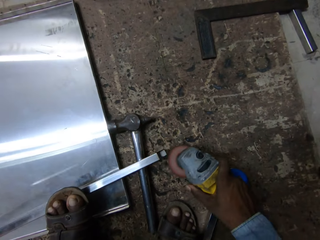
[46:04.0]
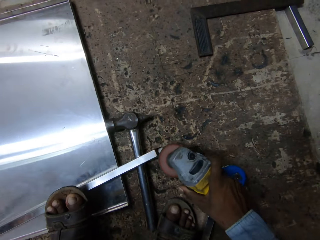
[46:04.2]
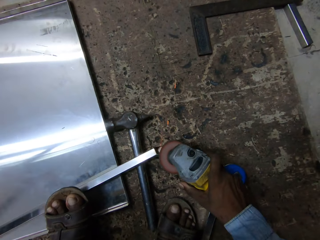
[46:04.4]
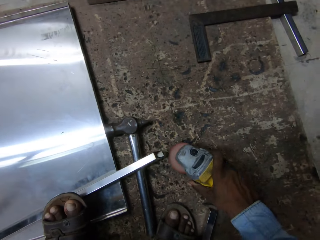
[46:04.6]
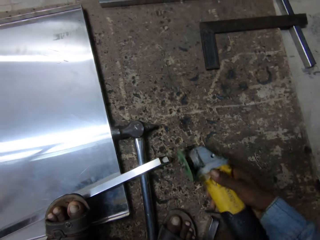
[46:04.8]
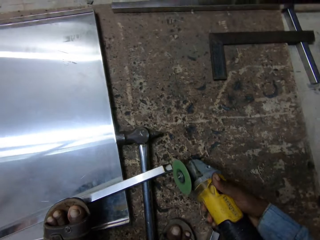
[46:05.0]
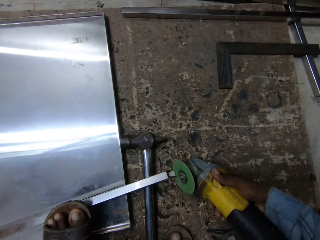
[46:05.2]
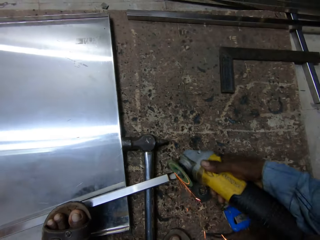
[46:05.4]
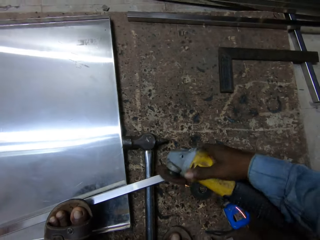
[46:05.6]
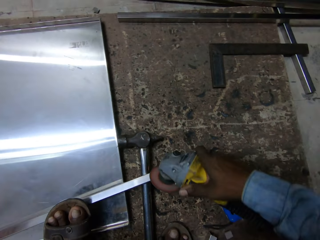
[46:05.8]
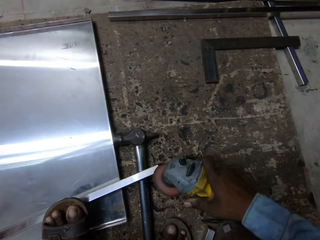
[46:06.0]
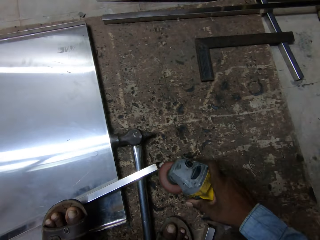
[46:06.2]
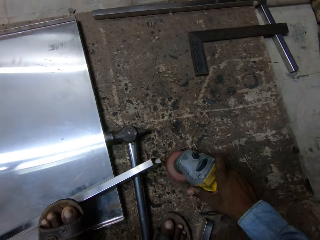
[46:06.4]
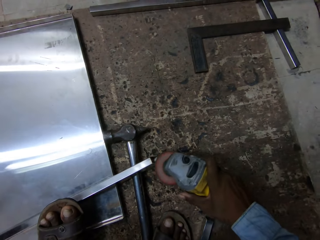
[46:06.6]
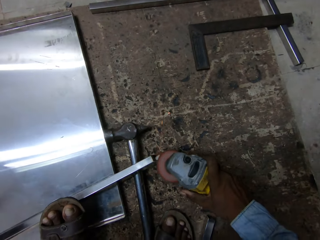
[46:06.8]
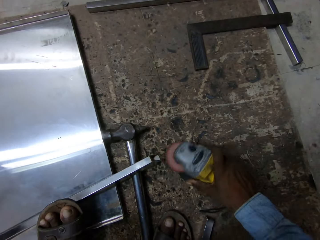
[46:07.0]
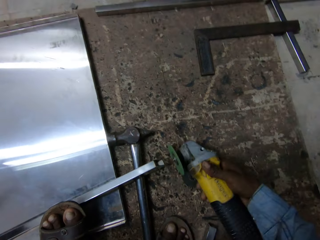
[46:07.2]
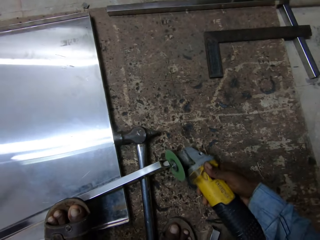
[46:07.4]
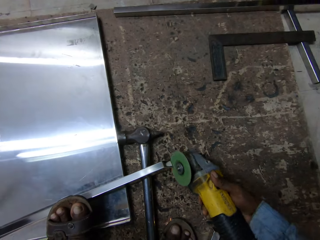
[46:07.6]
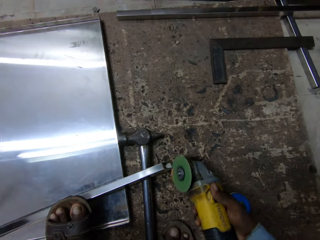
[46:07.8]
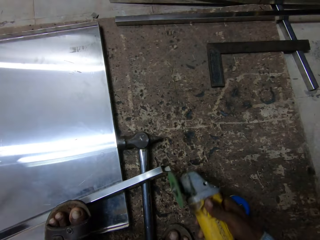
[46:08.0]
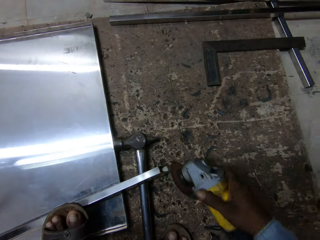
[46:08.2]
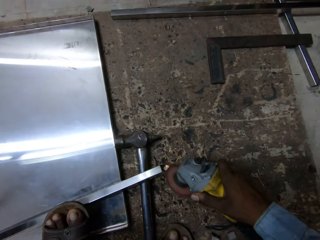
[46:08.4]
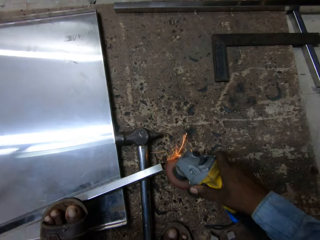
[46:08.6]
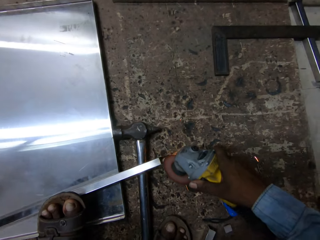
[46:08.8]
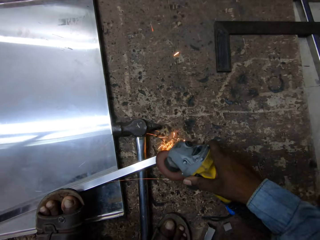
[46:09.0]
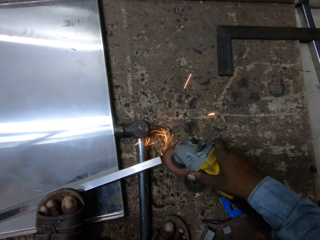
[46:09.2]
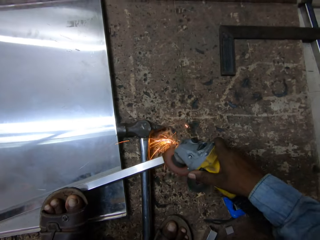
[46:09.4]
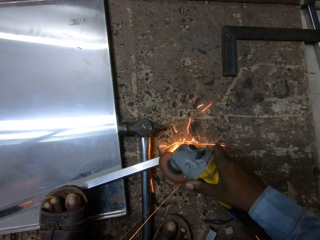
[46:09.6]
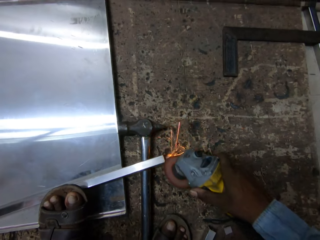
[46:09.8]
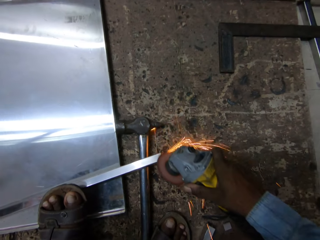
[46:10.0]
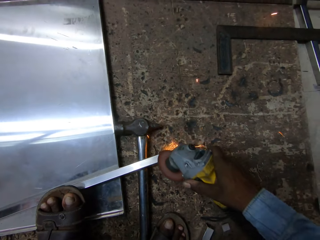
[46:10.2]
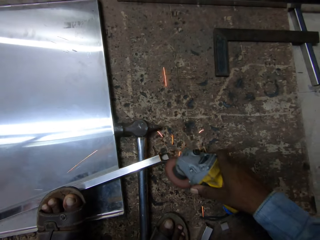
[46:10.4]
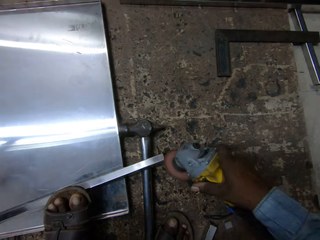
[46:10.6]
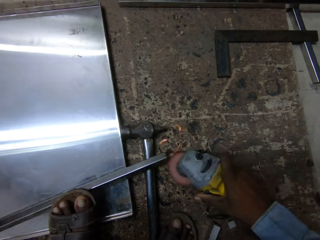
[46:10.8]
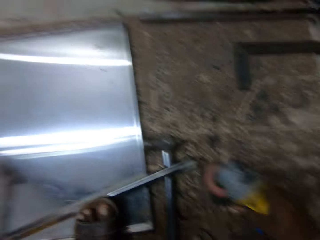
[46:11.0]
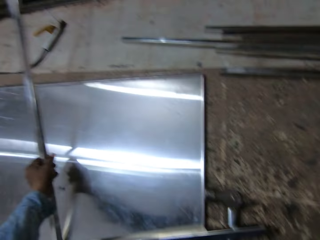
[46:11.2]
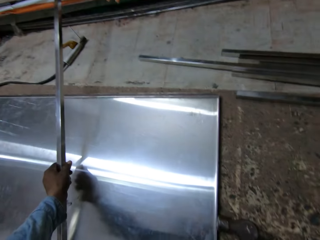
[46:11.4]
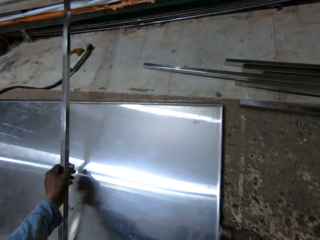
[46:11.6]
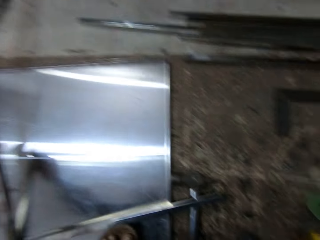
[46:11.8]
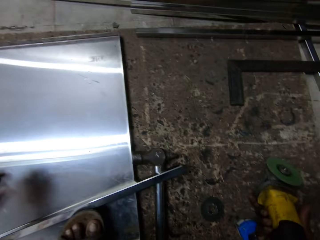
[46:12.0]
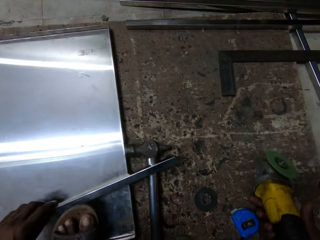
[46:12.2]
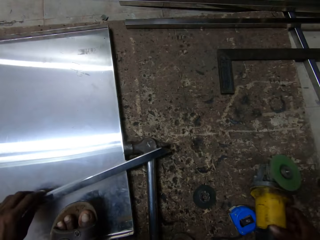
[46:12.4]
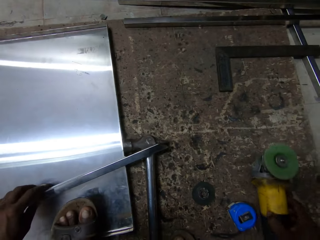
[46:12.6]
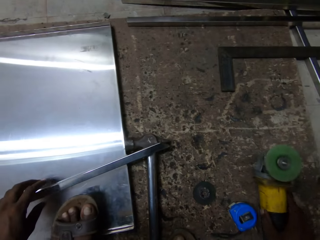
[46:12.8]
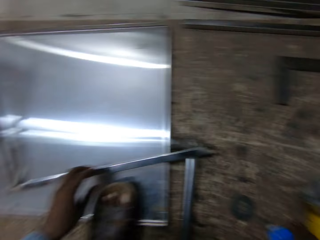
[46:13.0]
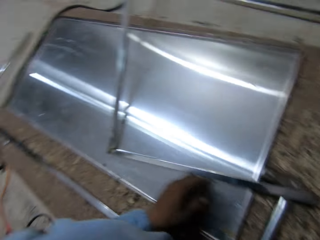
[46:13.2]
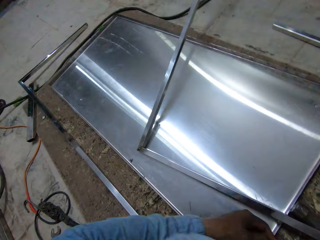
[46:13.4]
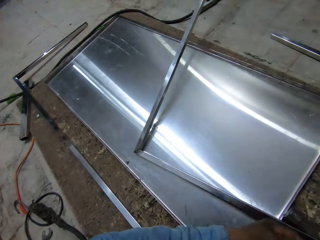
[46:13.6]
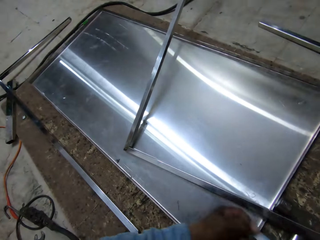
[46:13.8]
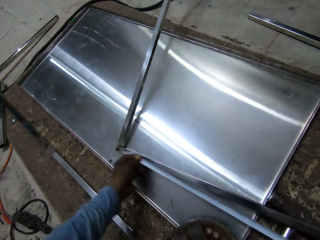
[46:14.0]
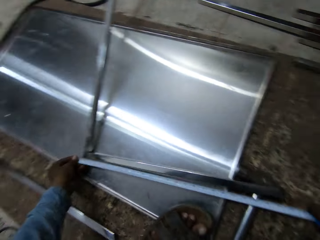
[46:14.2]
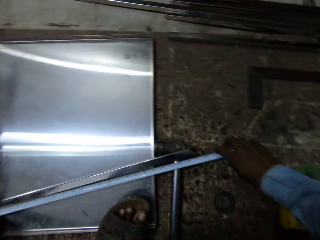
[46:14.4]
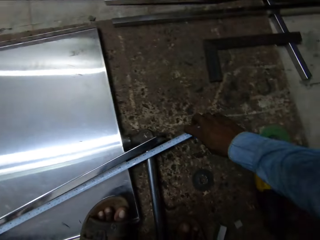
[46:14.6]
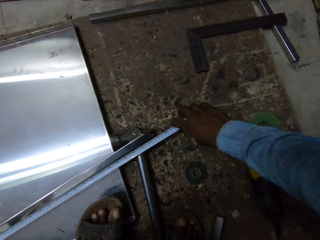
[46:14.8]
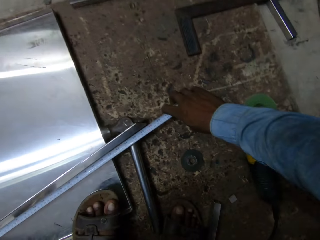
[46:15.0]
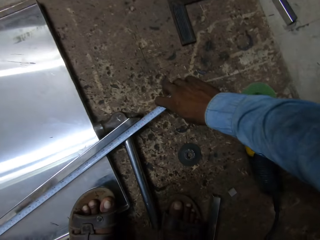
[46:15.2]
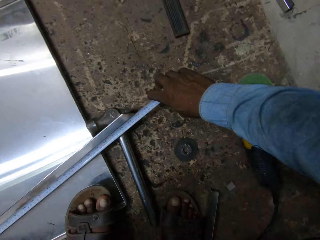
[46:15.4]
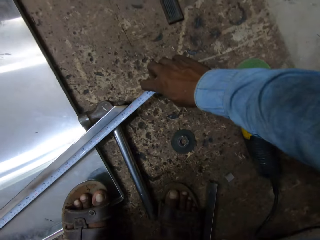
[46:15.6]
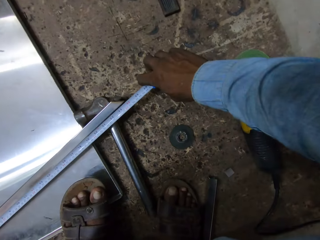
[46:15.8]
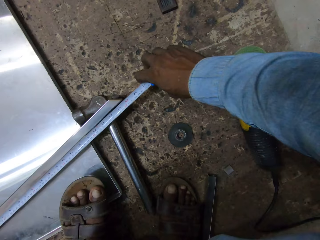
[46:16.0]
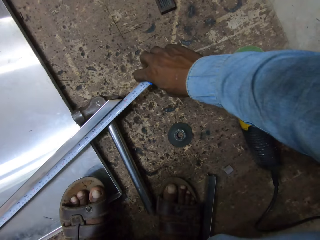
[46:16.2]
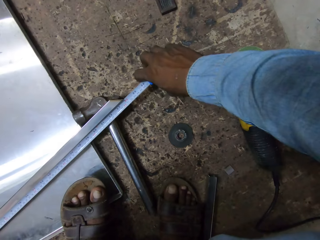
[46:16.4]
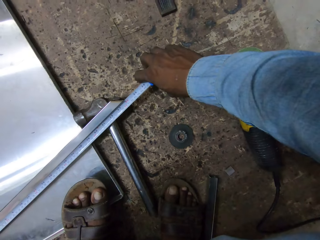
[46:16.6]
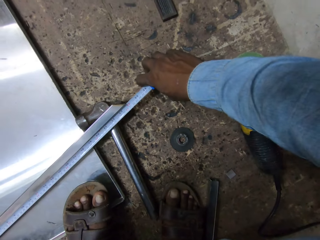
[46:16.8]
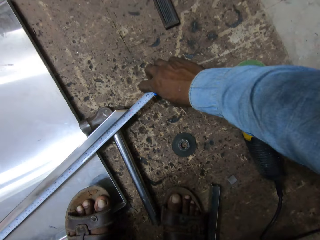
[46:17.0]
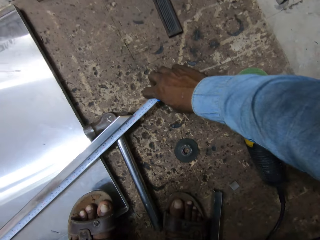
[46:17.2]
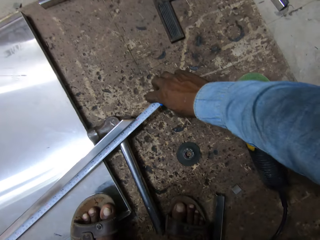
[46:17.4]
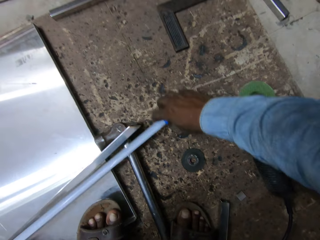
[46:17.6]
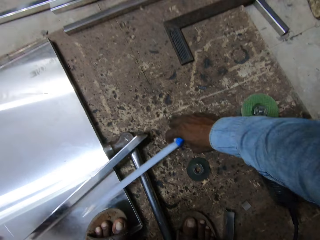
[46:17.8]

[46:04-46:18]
The camera wearer grinds the metal with the grinder. He rests a side of the flat metal frame on a shelf of metal frames with his left hand. He holds the metal rod. He places the angle grinder on the floor with his right hand. He touches the flat metal frame on the metal door surface with his left hand. He picks the grinder. He looks around. He measures a side of the flat metal frame with a measuring tape in both hands.

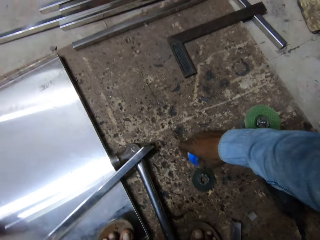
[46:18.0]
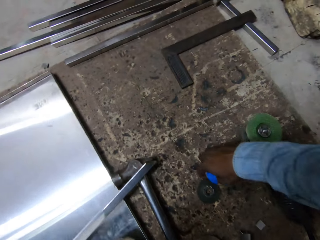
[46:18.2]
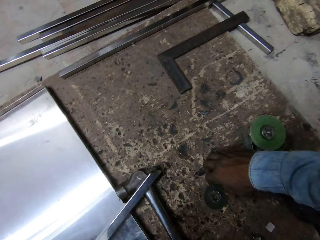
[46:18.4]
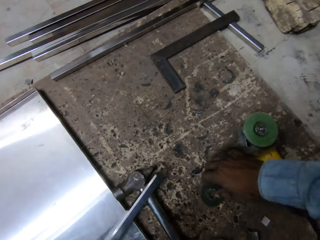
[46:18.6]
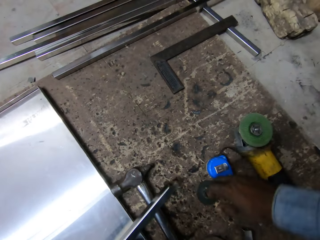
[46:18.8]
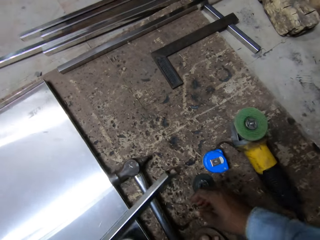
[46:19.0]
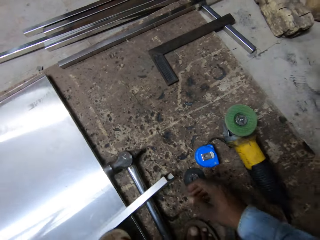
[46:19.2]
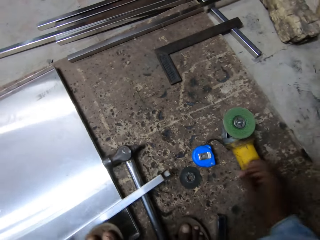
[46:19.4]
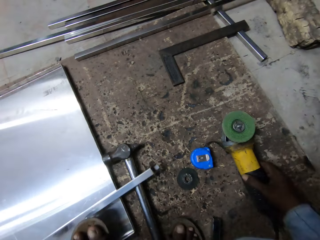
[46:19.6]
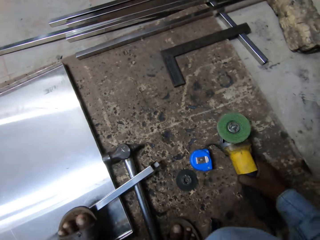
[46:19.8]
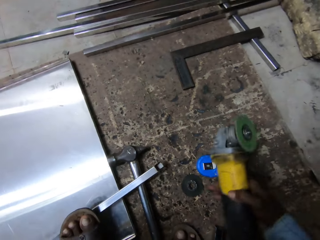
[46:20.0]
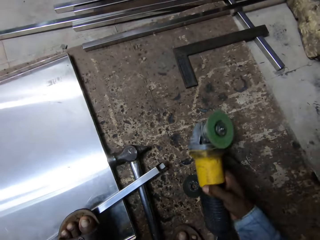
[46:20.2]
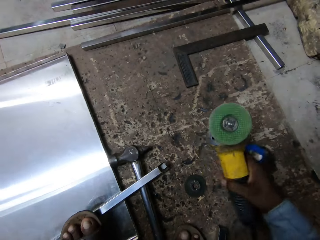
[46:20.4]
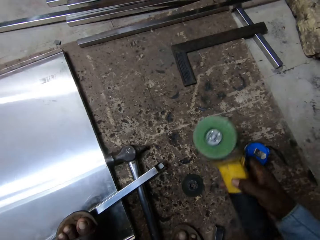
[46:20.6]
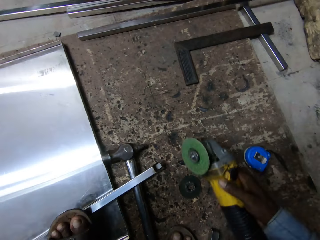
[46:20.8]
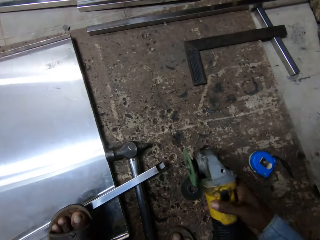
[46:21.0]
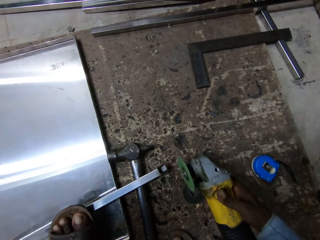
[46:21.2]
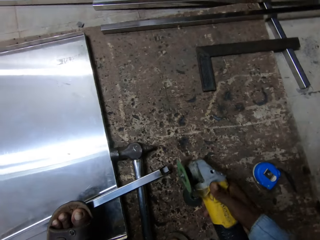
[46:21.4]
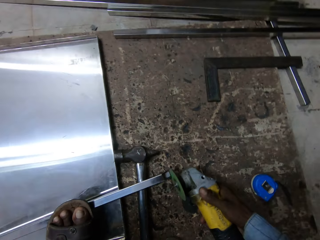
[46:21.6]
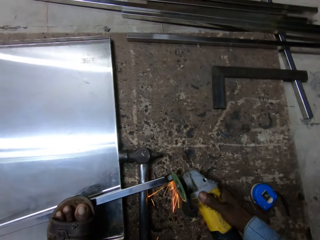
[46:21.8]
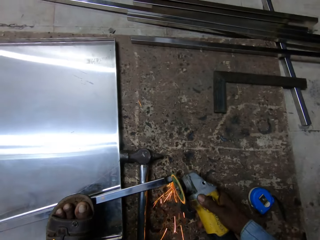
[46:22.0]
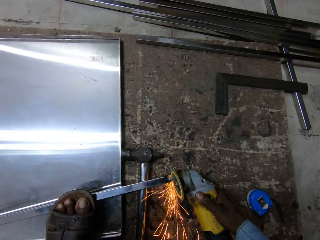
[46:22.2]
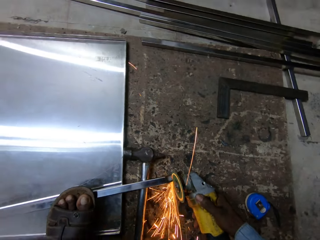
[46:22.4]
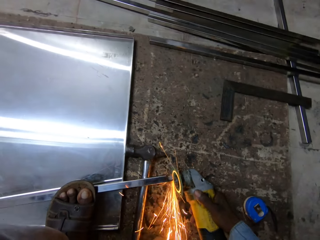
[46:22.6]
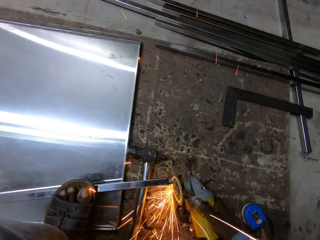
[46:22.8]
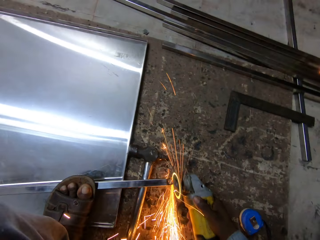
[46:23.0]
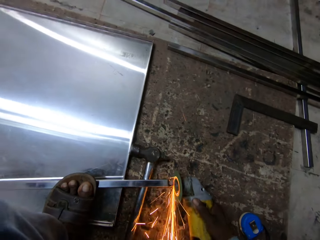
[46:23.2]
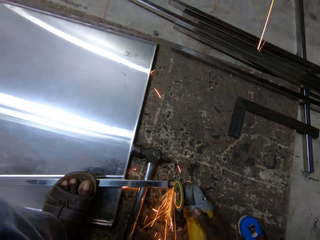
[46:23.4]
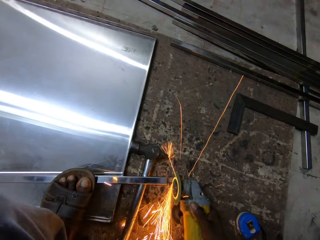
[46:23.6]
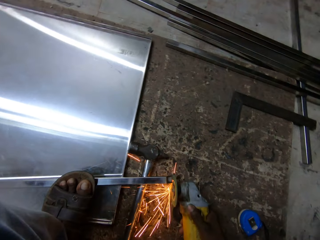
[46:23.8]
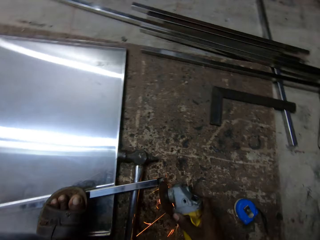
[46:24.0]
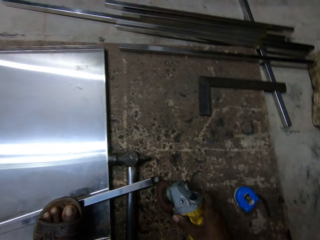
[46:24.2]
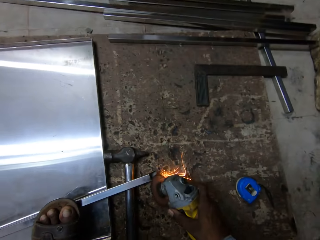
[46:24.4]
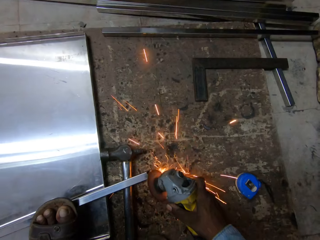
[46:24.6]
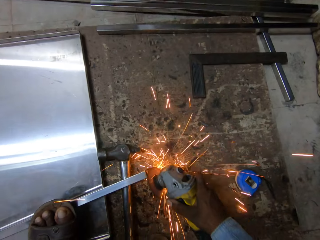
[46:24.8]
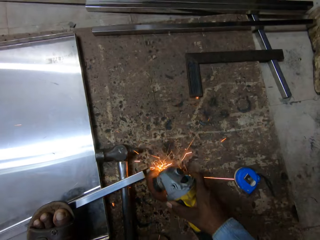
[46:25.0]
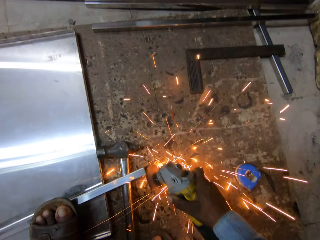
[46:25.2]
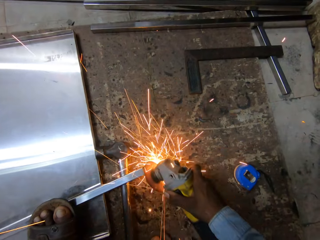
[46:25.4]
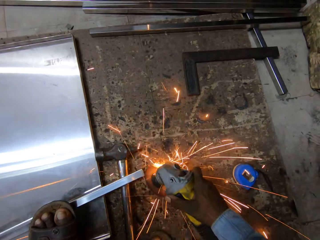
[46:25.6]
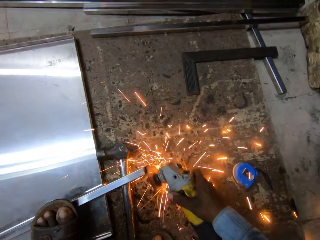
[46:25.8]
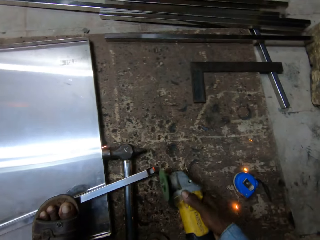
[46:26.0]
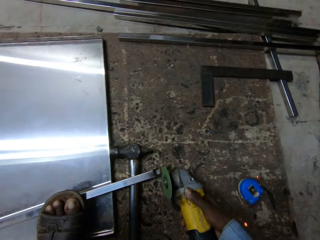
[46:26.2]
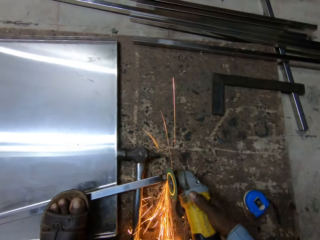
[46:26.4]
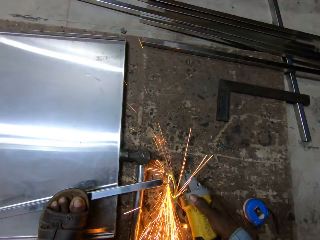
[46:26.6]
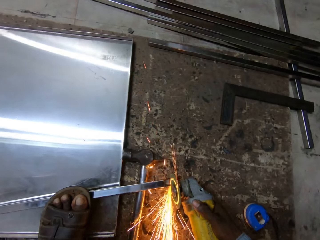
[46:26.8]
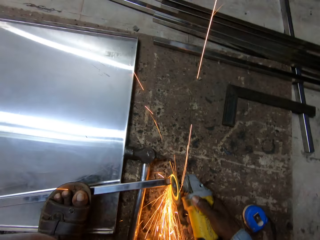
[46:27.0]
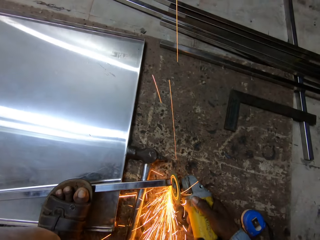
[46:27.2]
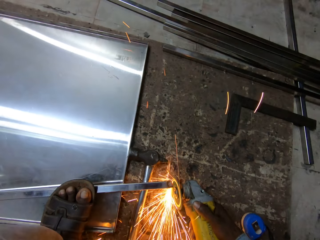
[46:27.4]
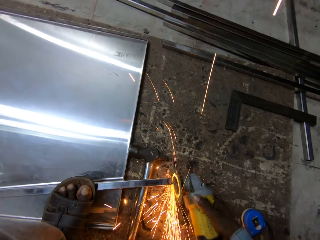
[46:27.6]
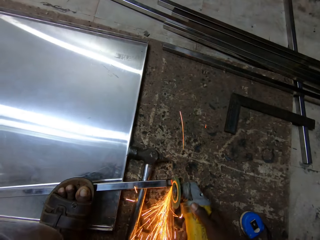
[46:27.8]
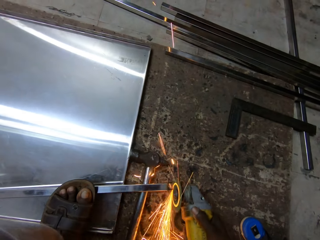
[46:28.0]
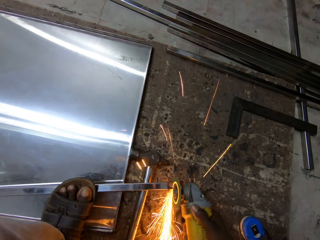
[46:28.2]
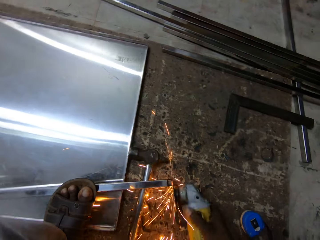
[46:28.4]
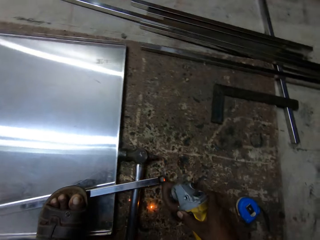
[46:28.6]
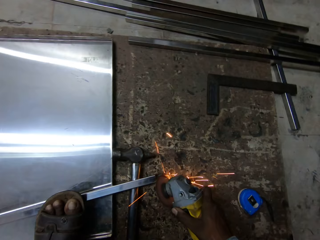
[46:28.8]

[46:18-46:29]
The camera wearer places the measuring tape on the floor with his right hand. He moves the flat metal frame on the metal door surface with his right hand. He holds the metal rod. He places his left leg on the flat metal frame. He picks the angle grinder from the floor with his right hand. He operates the grinder. He grinds the edge of the flat metal frame with the angle grinder in his right hand.
